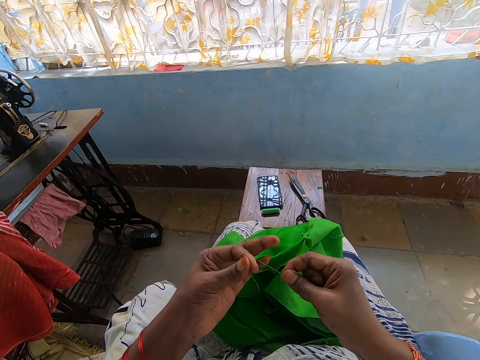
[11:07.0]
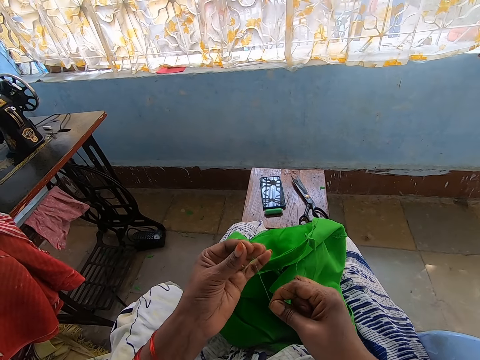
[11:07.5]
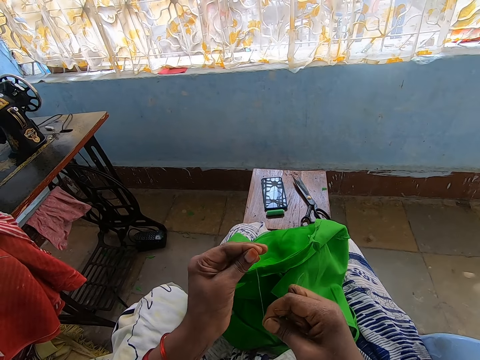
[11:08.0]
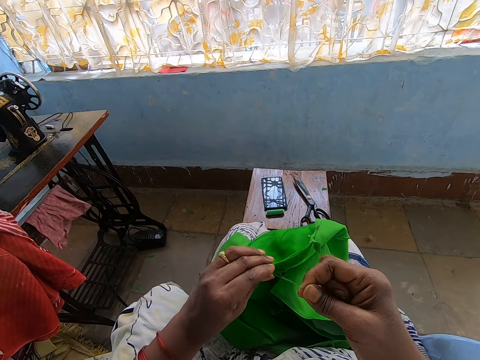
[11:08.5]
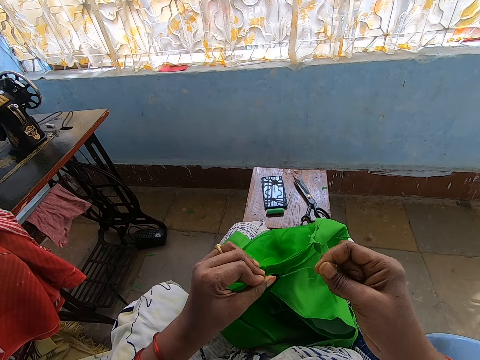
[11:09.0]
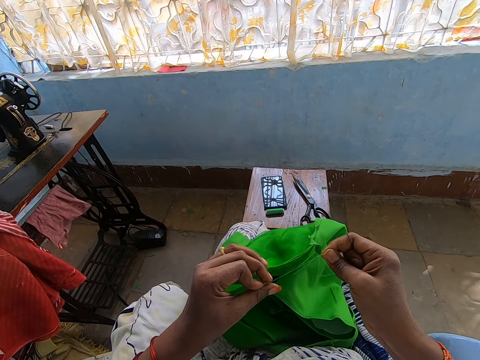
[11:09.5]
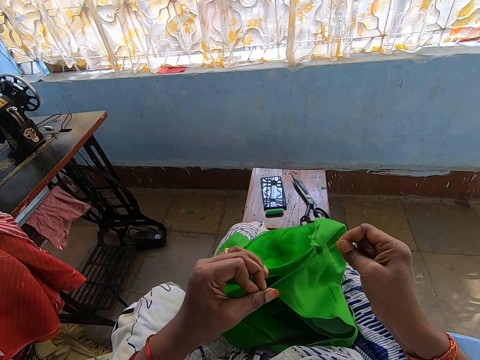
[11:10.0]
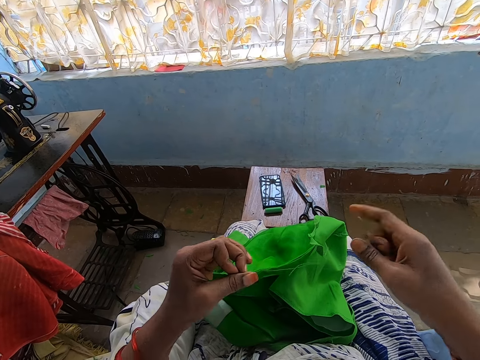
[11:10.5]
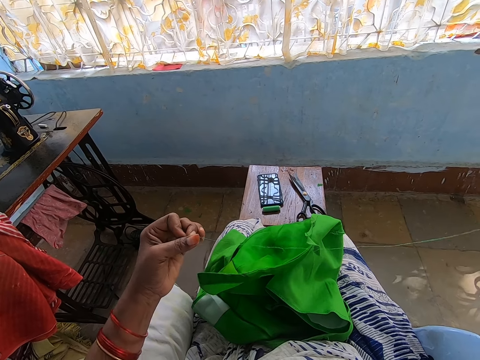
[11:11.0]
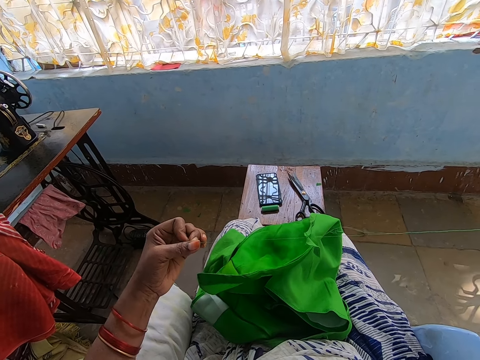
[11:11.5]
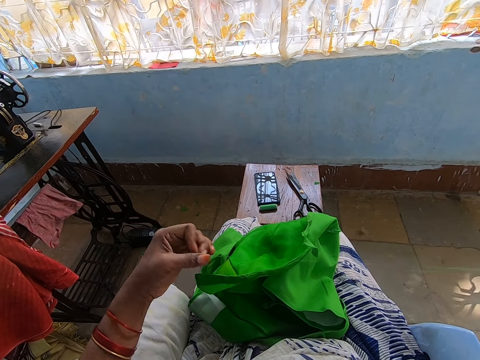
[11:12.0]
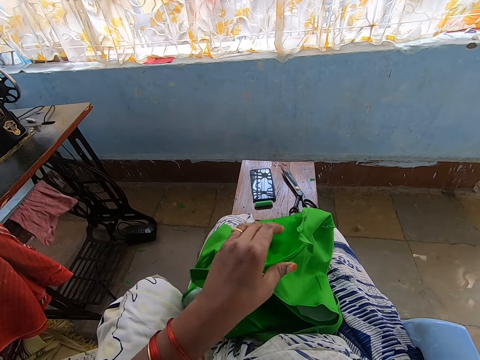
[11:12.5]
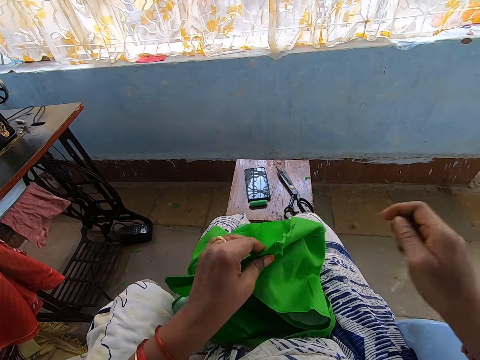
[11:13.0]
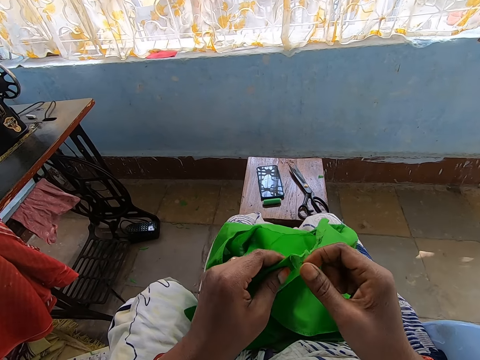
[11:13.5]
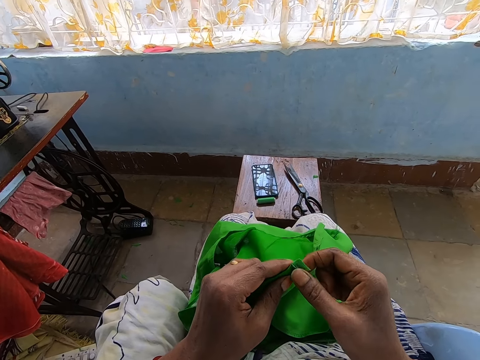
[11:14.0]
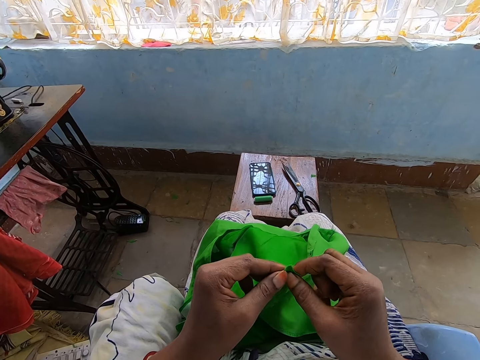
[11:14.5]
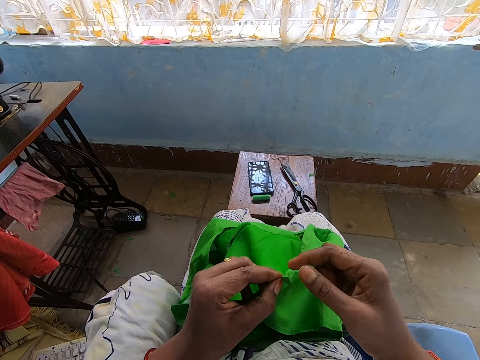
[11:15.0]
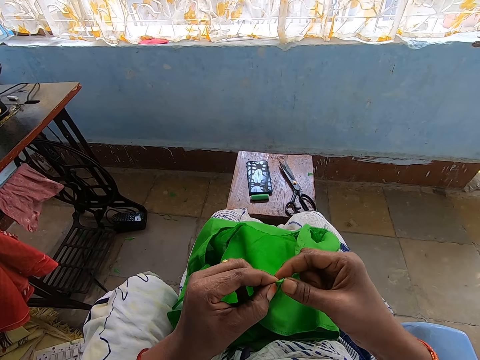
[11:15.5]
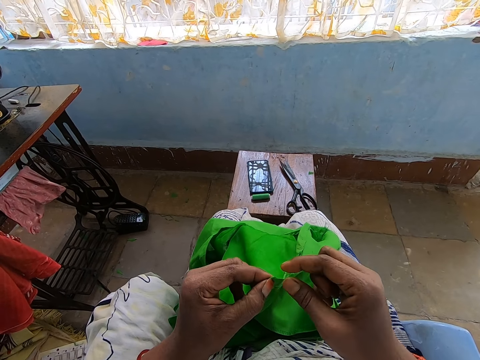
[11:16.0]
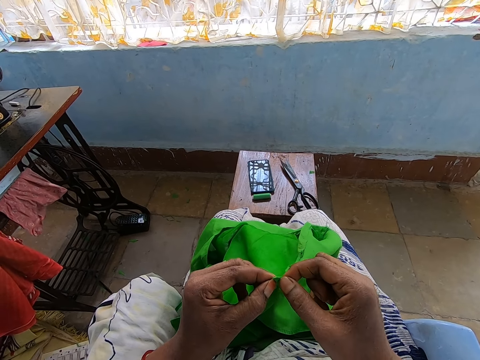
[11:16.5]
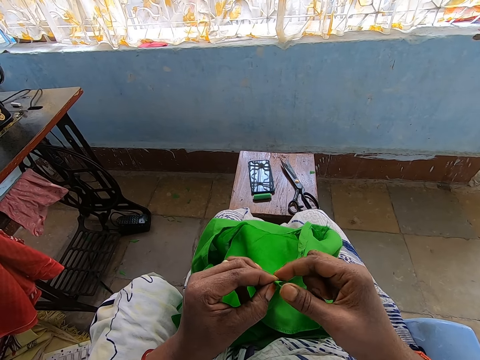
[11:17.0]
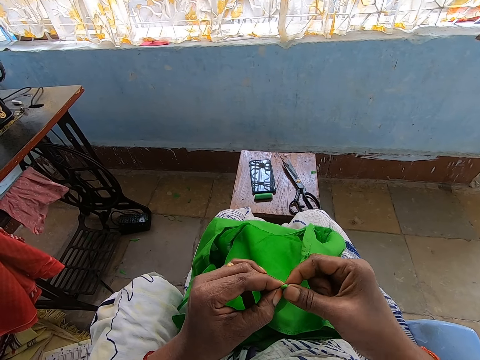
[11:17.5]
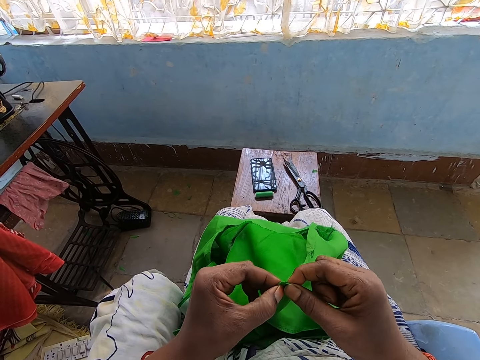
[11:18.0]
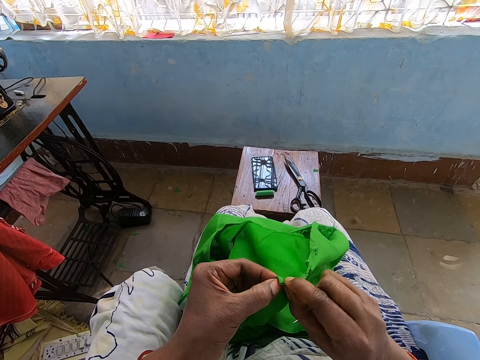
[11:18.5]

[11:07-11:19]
The camera wearer makes a knot on the thread in the needle with her left hand. She holds the thread. She stretches the threaded needle with both hands. She holds a cloth. She adjusts the edge of the green cloth with both hands. She folds the cloth.

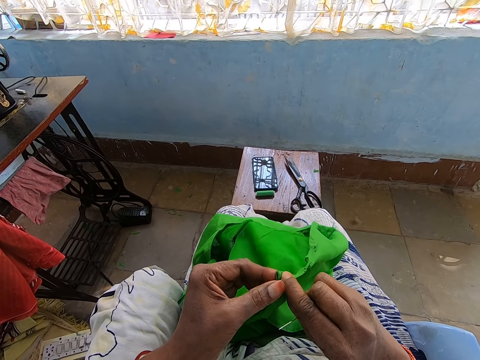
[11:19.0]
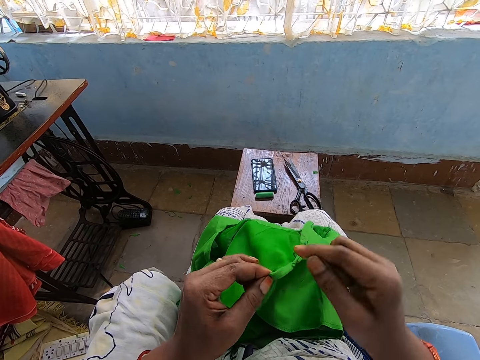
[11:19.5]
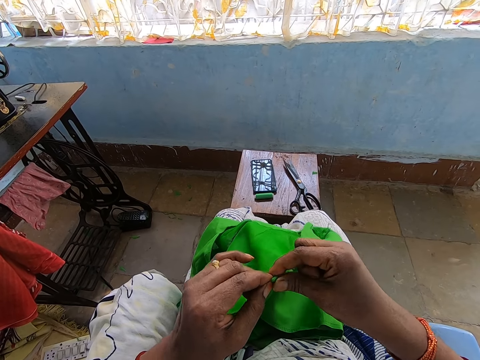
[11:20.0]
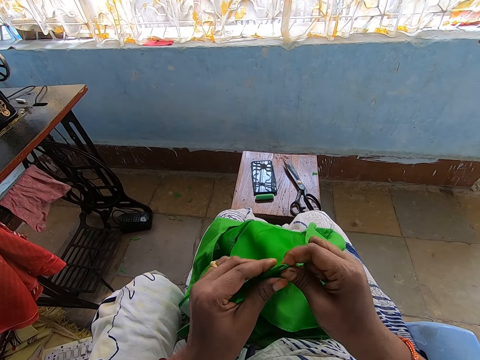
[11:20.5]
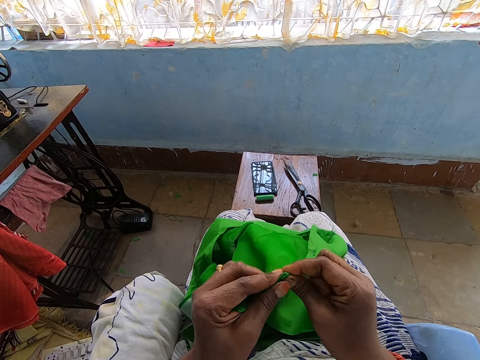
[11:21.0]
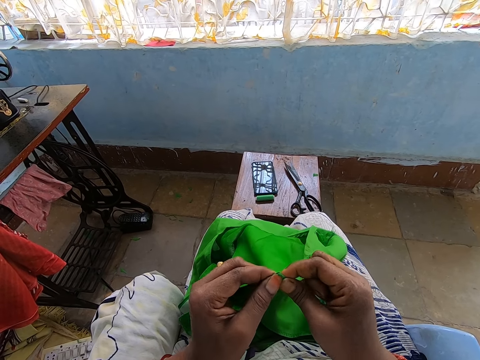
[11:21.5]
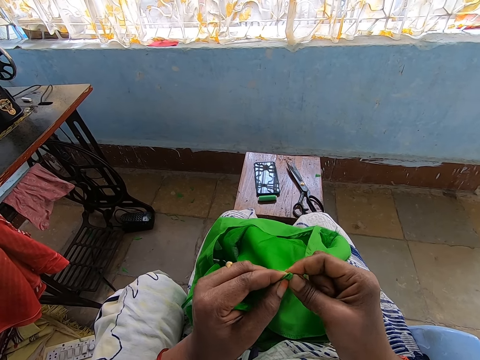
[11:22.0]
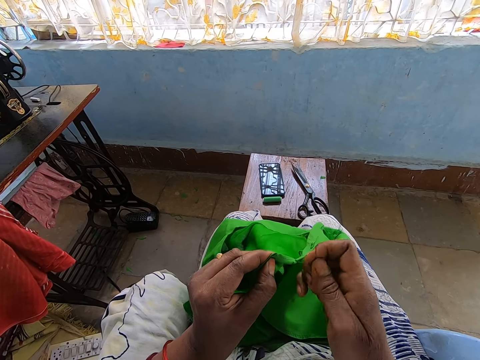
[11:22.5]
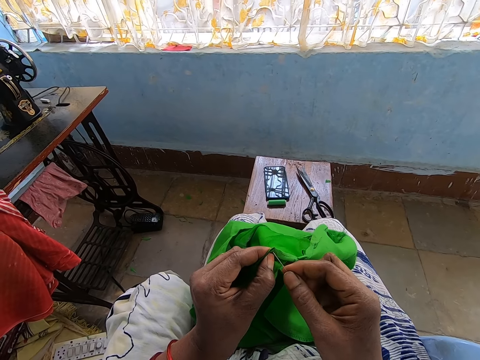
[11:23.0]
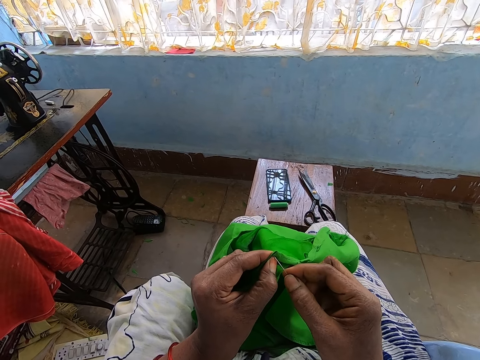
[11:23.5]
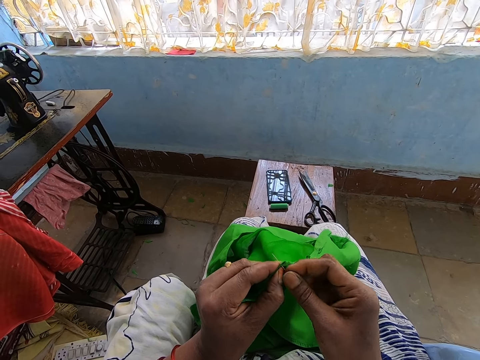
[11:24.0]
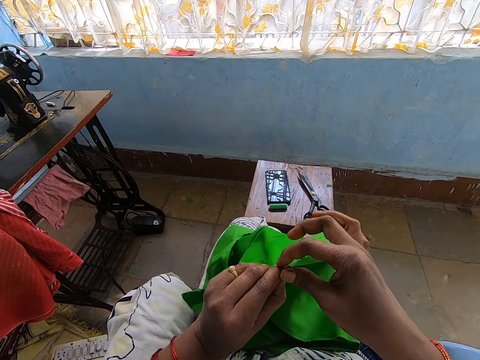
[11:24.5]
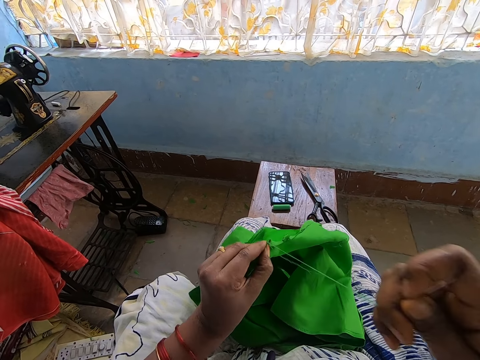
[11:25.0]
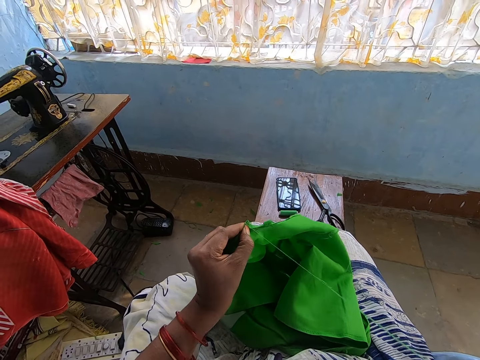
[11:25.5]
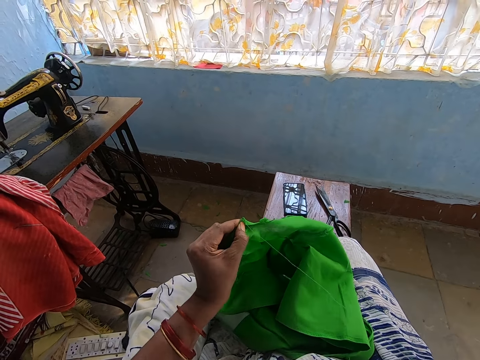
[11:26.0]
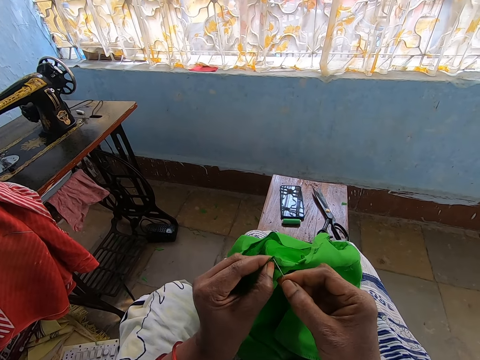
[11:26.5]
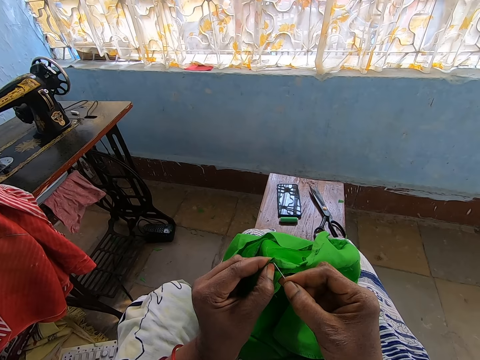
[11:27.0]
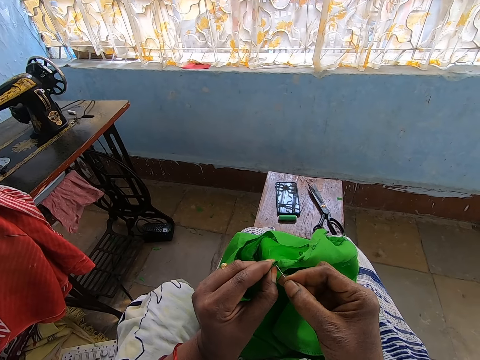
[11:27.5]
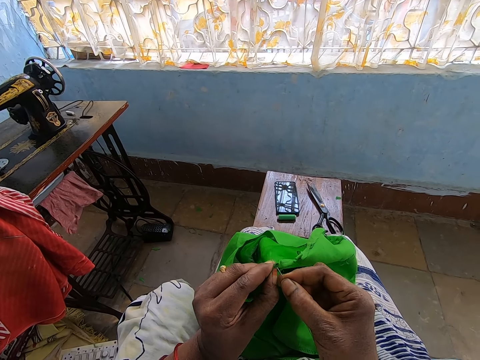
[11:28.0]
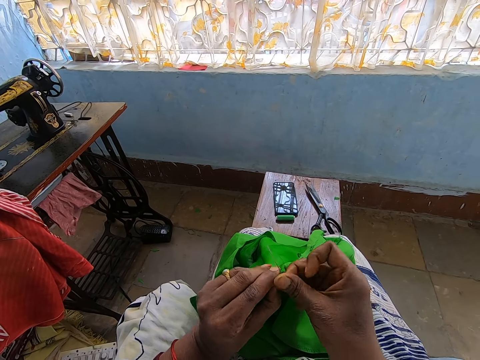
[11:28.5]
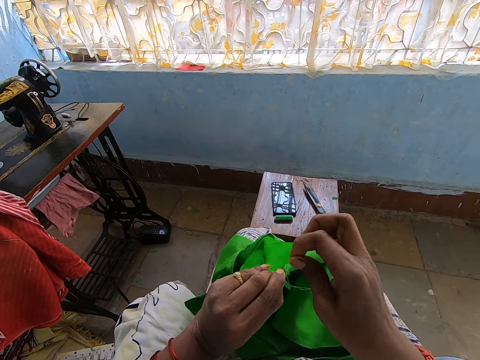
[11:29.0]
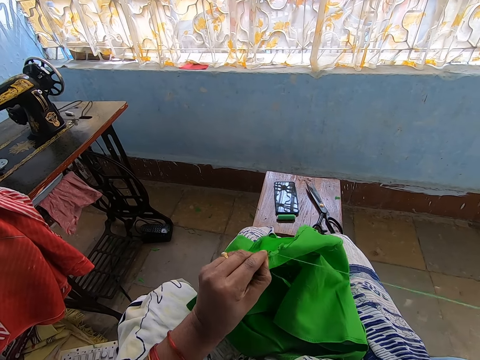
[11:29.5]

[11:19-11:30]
The camera wearer holds the edge of the green cloth with her left hand. She sews the edge of the green cloth with the threaded needle in her right hand.

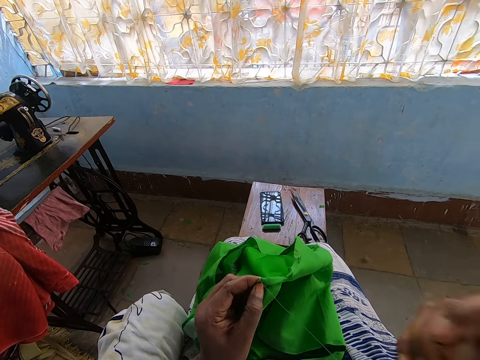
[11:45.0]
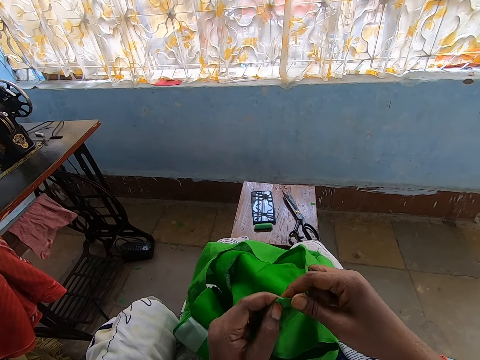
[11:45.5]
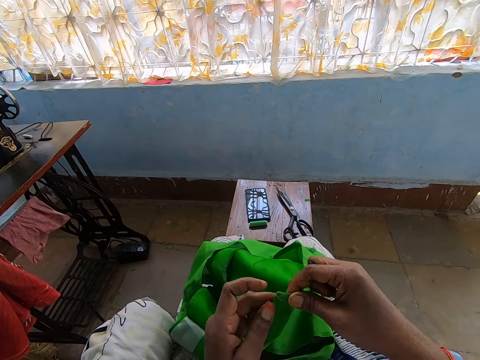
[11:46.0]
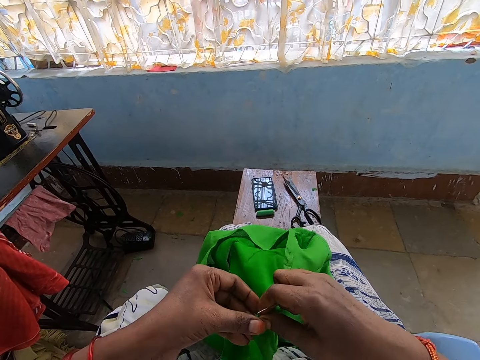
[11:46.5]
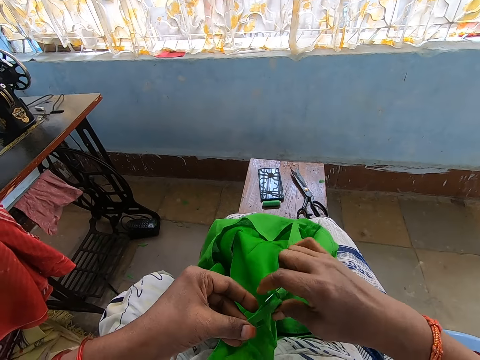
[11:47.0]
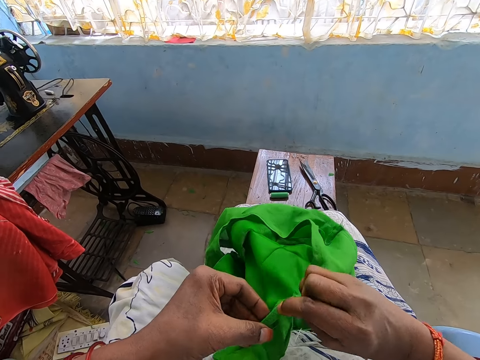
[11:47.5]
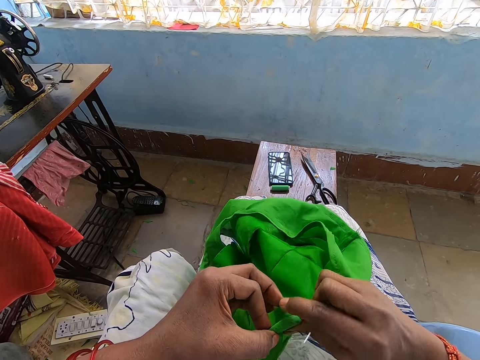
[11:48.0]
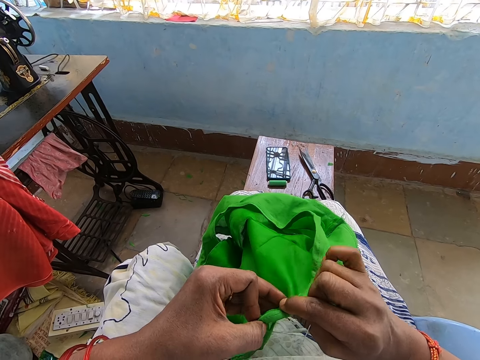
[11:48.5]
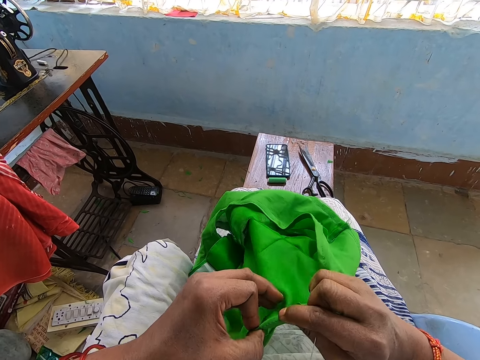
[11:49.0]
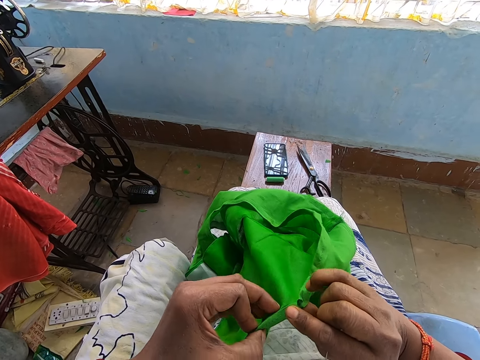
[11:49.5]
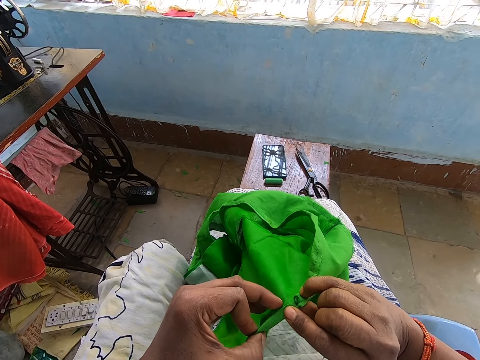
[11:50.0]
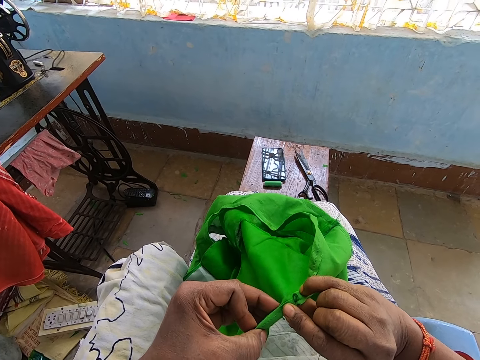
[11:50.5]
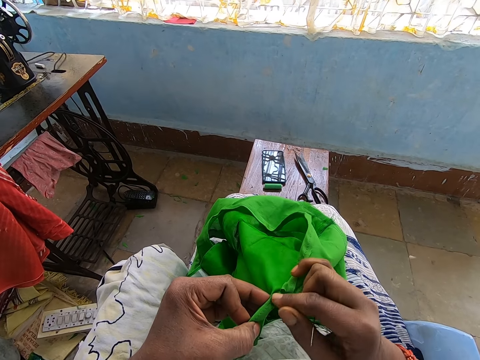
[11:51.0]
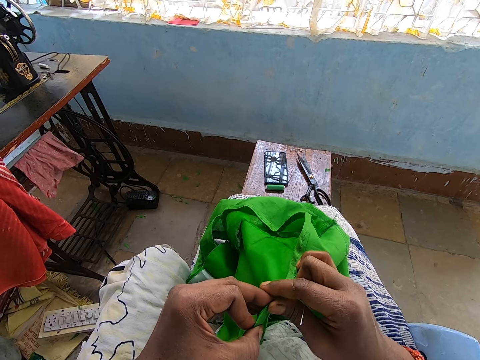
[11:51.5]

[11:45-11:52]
The camera wearer adjusts the edge of the green cloth with both hands. She folds the cloth.
